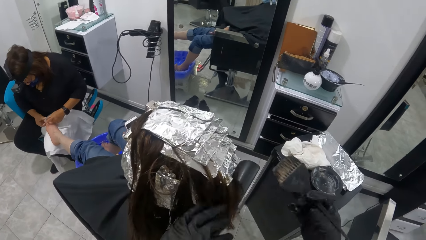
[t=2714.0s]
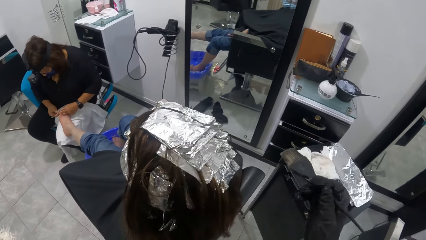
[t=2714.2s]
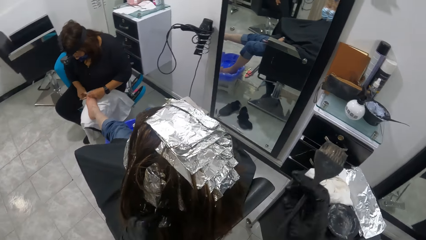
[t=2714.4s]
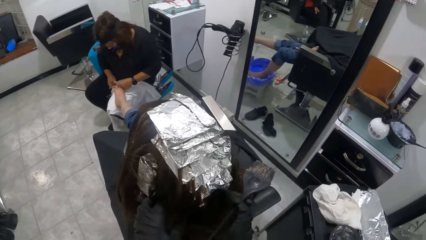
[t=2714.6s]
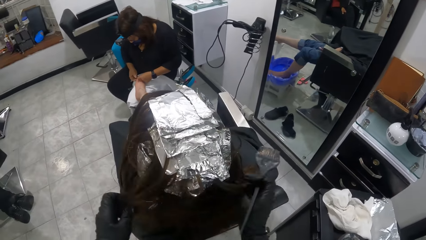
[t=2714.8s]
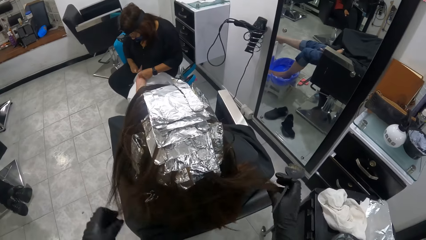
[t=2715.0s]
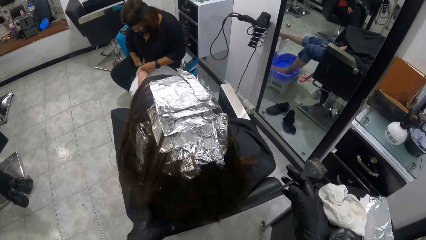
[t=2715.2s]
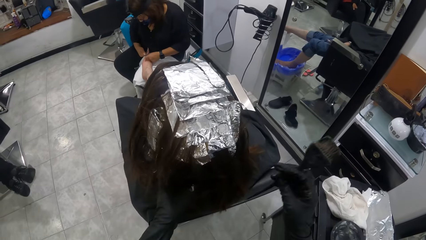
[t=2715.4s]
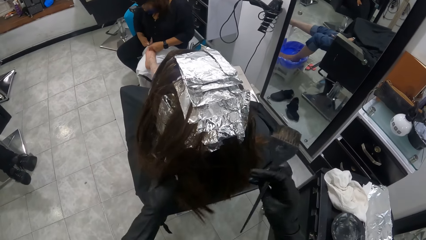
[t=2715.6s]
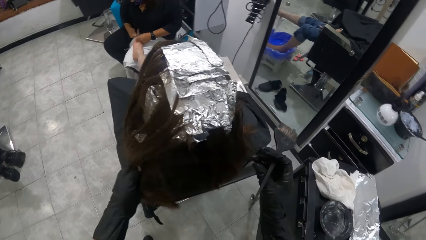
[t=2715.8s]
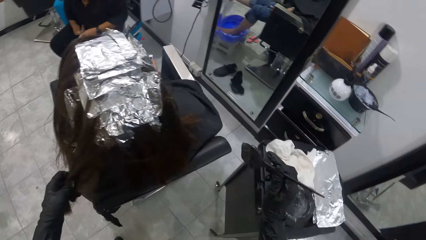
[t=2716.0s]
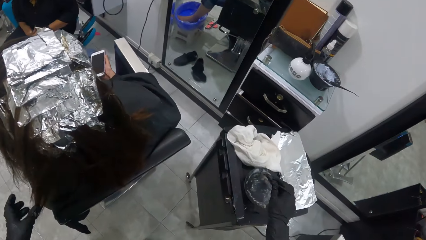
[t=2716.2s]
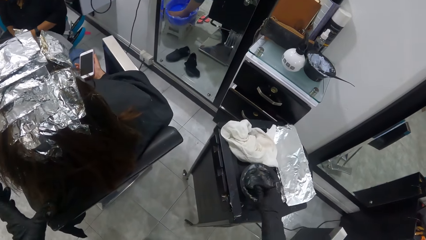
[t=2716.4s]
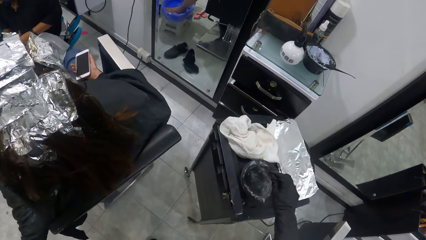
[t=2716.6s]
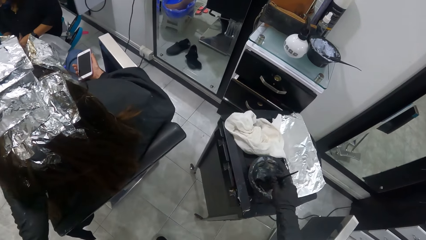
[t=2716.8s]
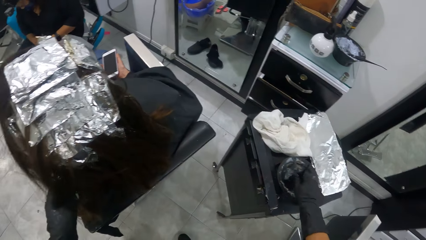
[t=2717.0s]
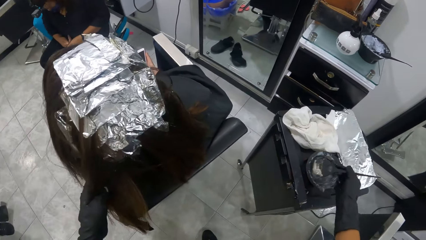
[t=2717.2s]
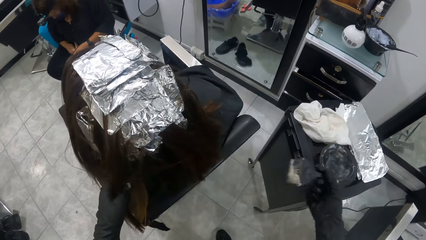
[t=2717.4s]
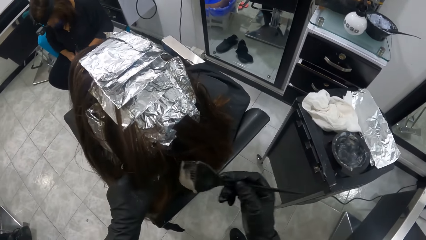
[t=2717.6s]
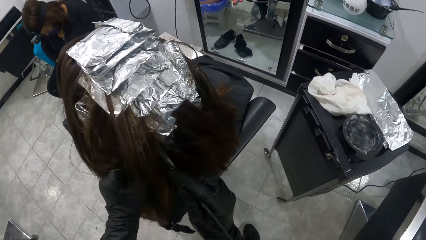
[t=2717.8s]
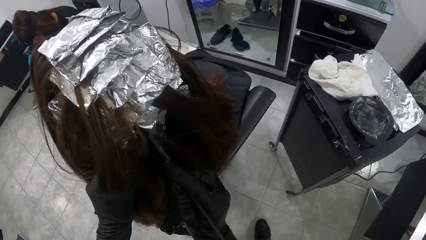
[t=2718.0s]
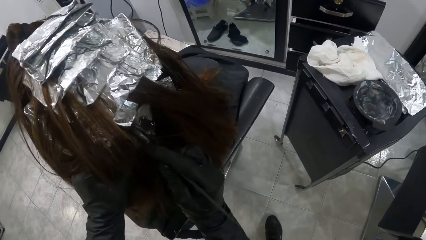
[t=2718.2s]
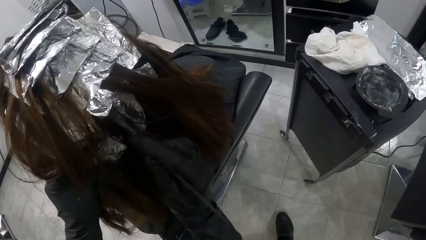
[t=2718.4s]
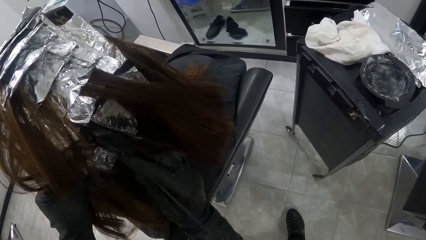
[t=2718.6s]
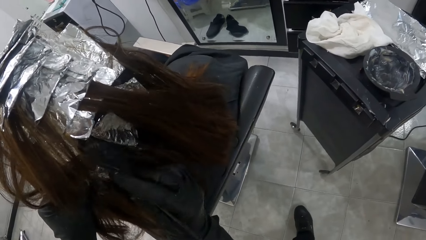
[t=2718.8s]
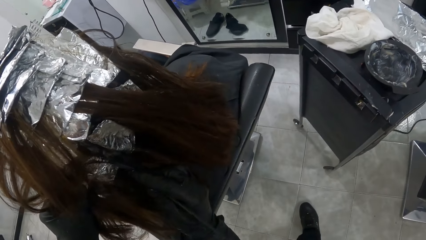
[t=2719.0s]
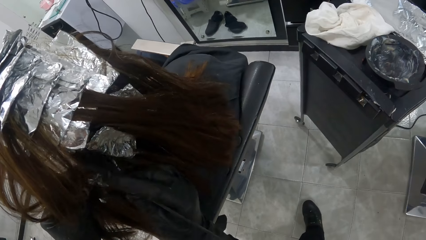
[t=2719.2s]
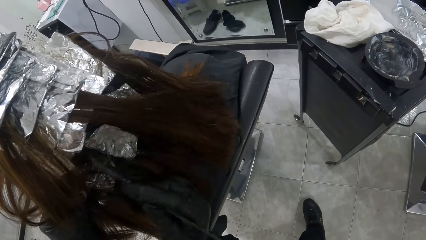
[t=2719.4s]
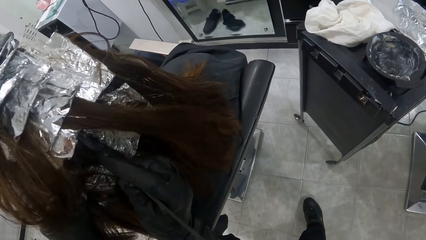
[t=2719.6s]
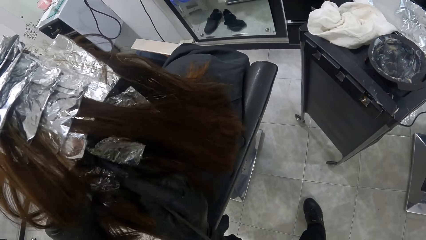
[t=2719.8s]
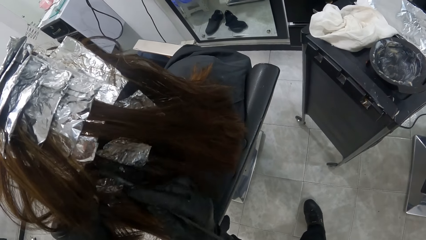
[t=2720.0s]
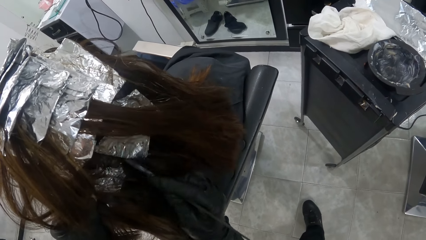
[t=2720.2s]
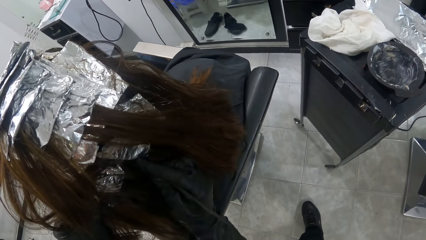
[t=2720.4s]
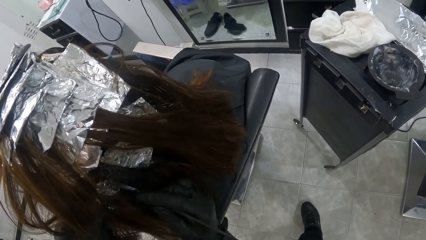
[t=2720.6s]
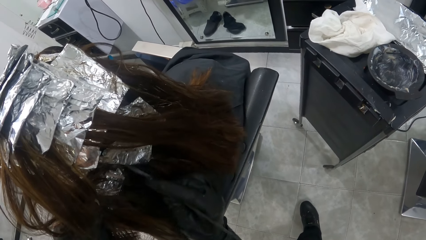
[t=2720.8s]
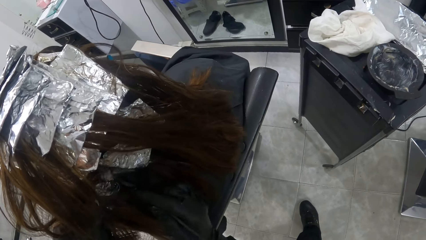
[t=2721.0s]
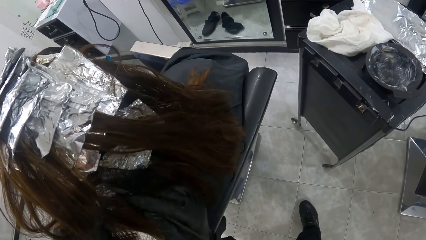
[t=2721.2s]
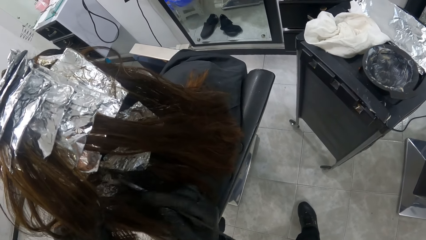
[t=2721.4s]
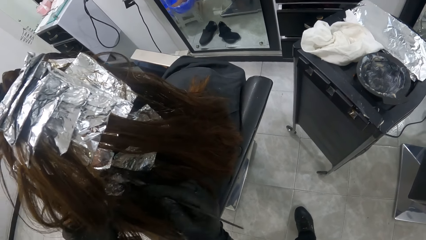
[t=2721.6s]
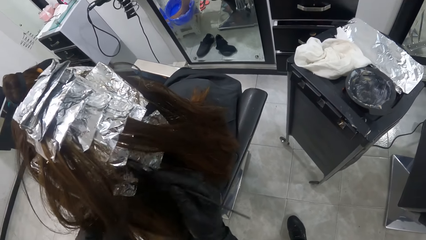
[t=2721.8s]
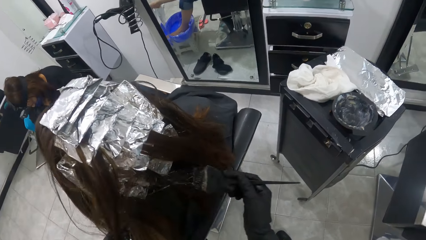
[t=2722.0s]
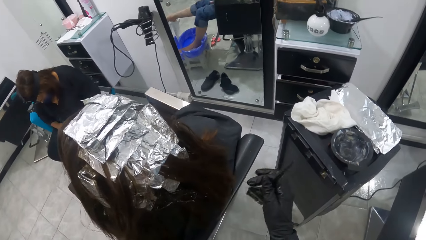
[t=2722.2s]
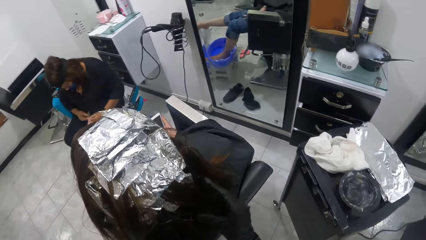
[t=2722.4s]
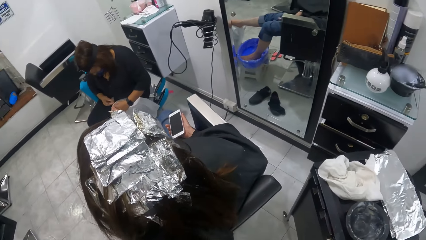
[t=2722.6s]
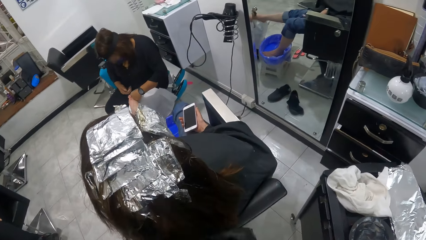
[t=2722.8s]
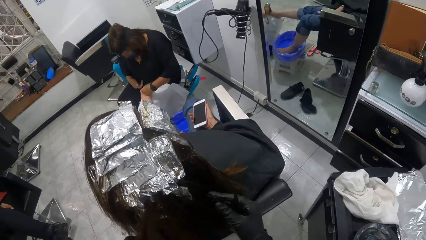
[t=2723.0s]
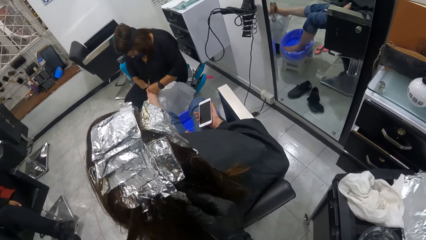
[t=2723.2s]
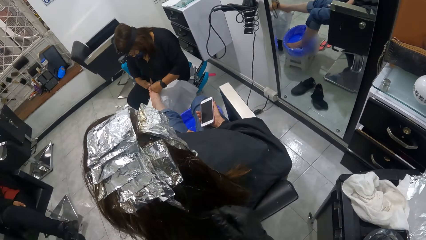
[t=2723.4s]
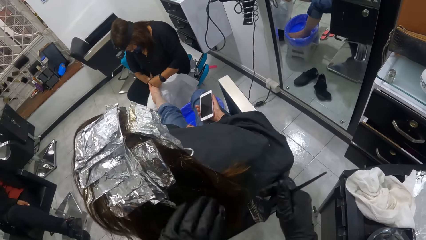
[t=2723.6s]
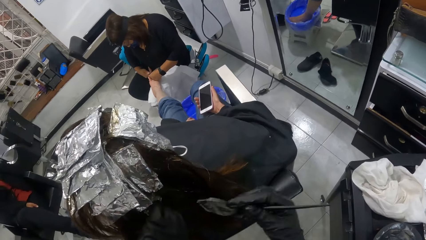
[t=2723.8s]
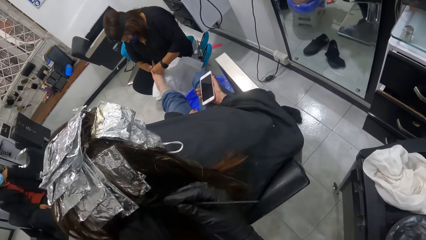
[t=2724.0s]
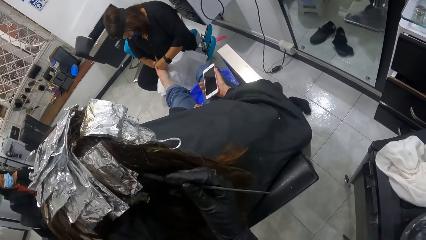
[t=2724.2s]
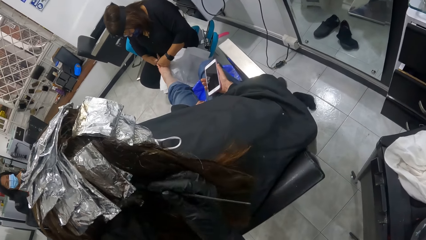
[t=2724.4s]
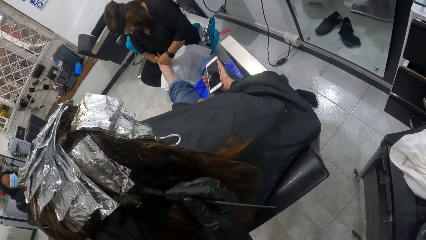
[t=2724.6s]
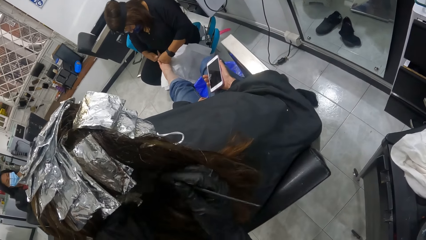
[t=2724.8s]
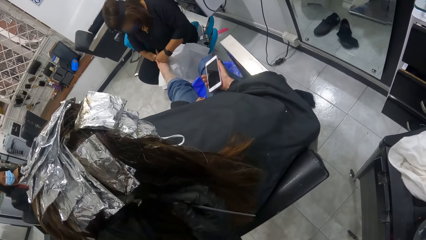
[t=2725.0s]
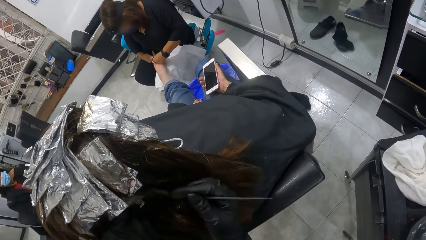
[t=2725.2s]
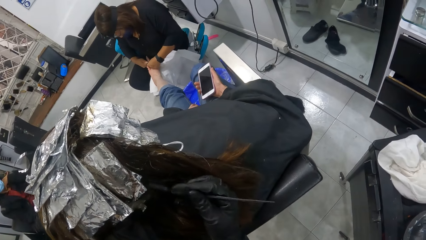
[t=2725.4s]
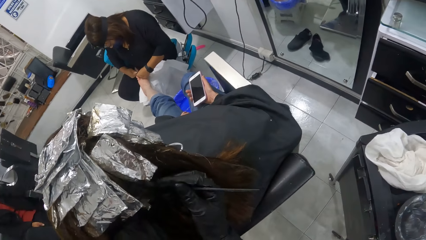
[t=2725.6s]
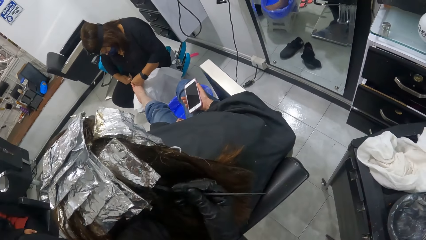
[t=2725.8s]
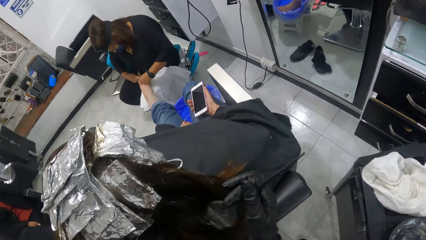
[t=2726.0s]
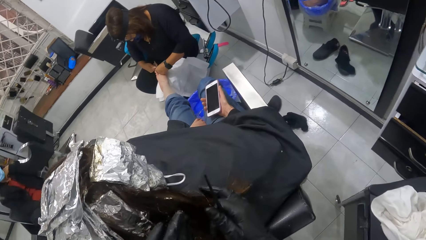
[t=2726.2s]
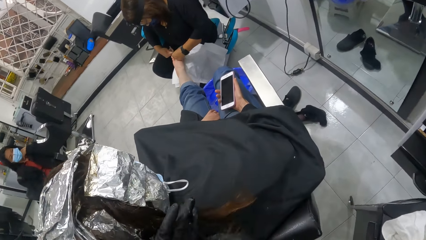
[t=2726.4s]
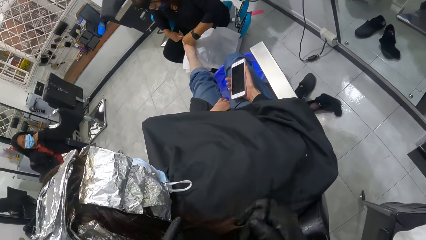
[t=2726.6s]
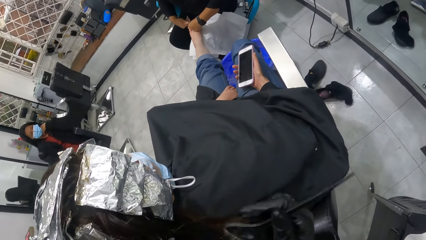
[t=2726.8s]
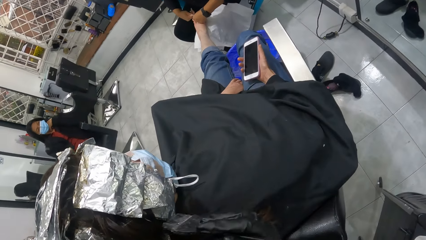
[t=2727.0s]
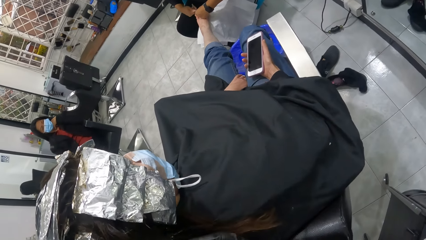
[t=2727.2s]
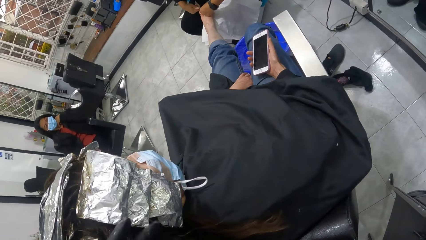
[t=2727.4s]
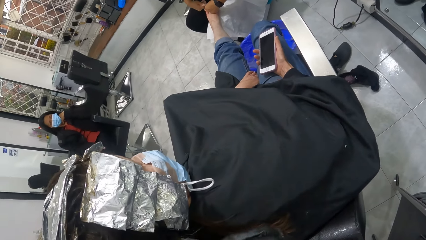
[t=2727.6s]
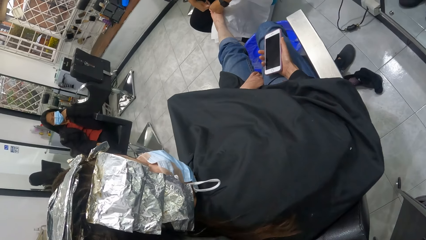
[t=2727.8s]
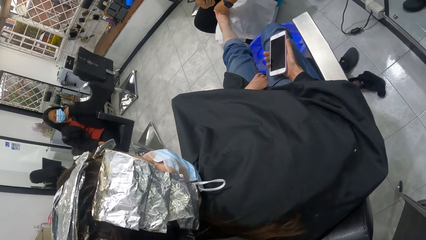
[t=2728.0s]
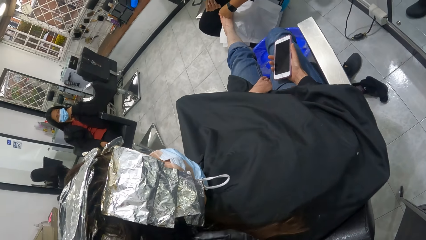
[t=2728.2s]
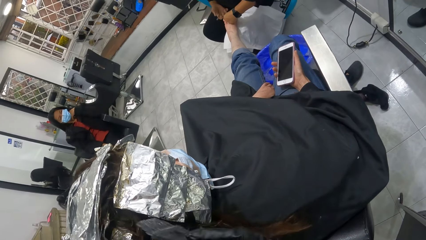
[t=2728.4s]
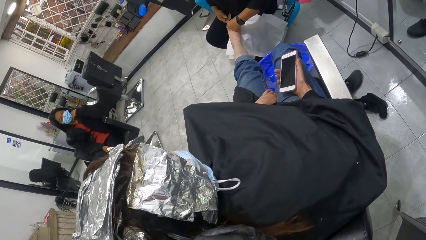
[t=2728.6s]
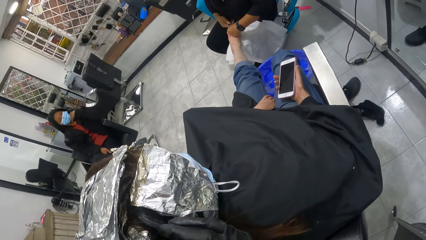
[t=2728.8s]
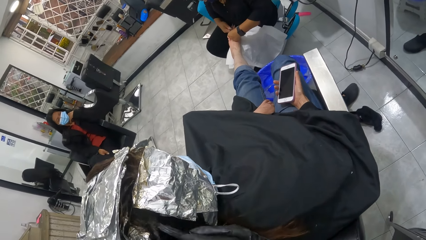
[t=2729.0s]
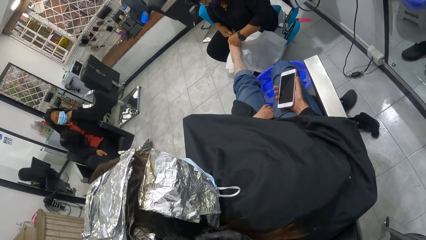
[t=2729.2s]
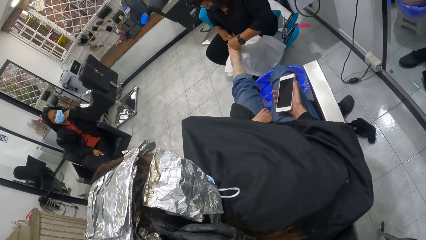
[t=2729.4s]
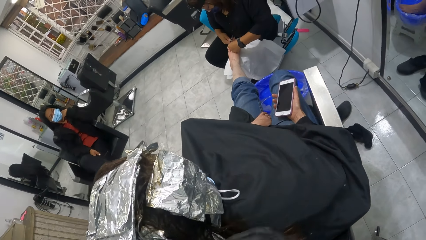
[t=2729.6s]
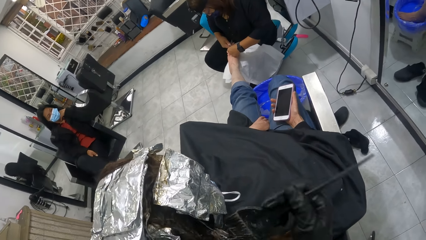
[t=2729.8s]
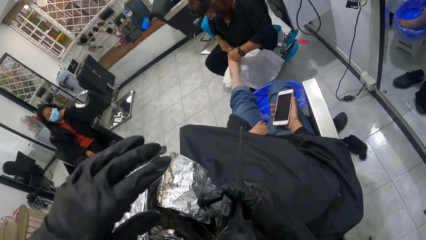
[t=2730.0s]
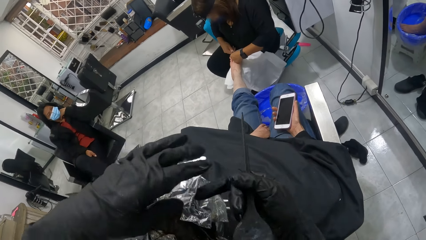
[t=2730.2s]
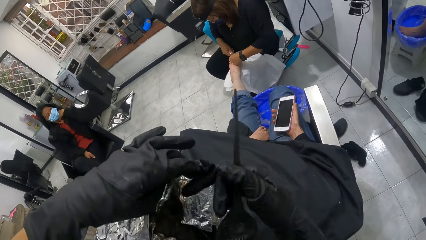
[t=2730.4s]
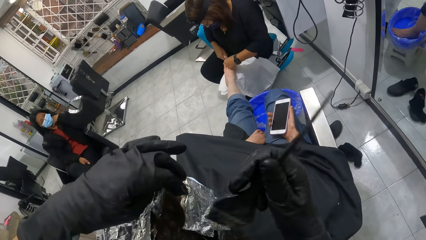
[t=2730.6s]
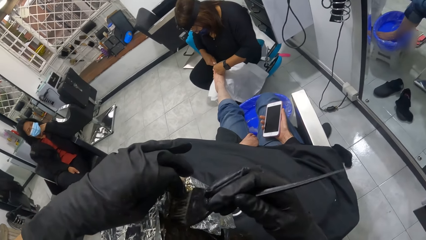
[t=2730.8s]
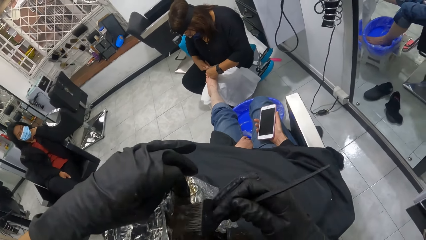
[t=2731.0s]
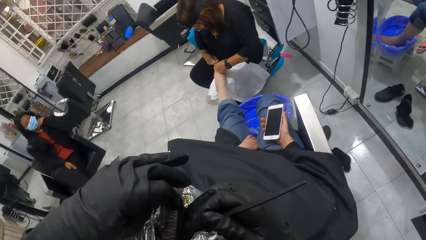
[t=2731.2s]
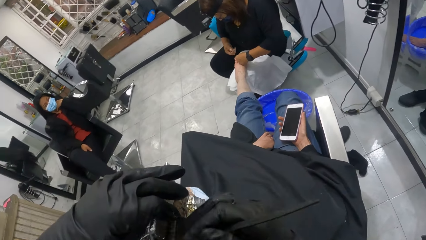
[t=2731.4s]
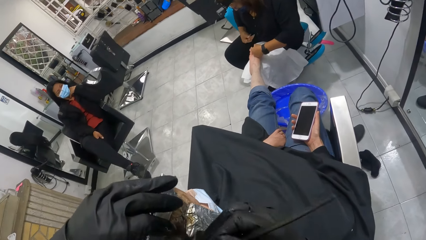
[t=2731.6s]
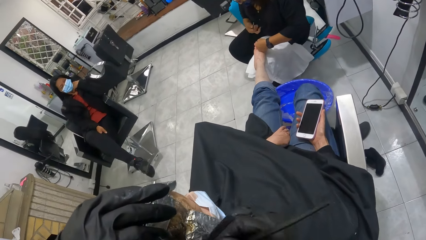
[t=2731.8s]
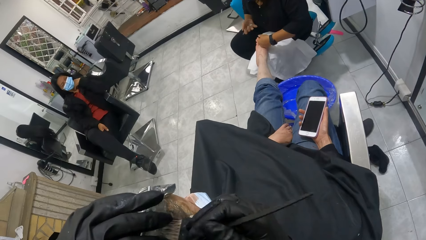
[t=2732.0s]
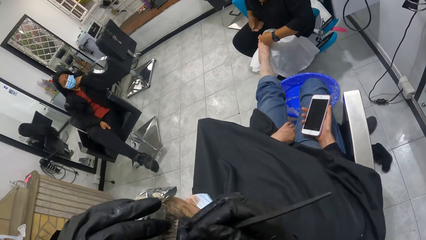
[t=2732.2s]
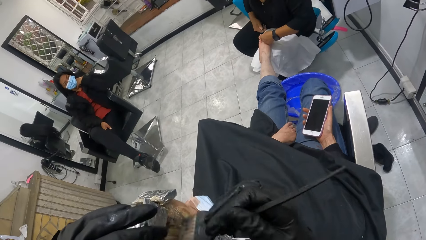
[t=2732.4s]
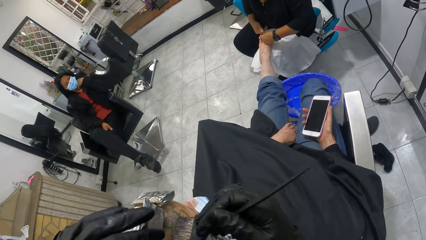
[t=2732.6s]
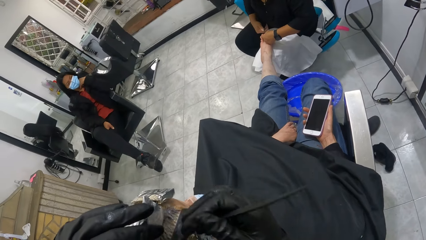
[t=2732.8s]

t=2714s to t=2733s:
The camera wearer flips the foil papers. She spreads the hair. She touches the hair. She takes relaxer from a black container on a table with the tint brush in her right hand. She relaxes the woman's hair with the tint brush in her right hand. She touches the hair. She applies dye to the hair. She touches the hair. She applies dye to the hair.
